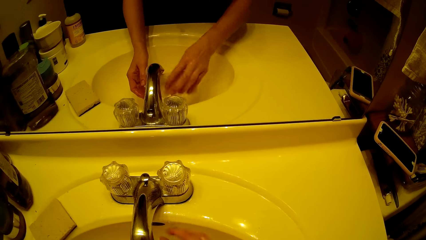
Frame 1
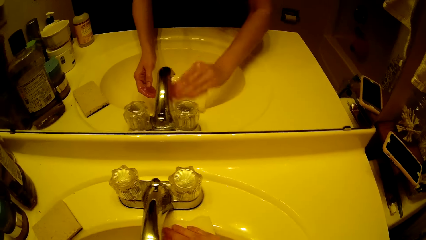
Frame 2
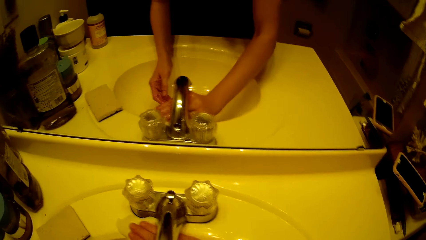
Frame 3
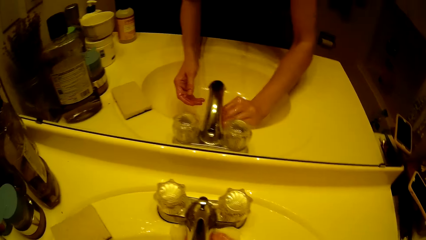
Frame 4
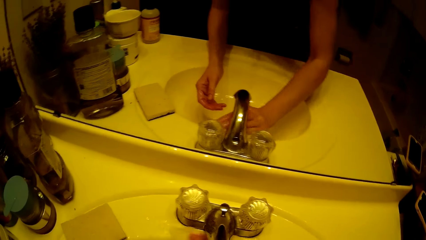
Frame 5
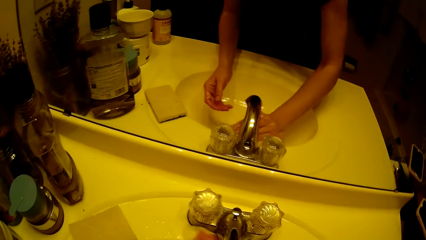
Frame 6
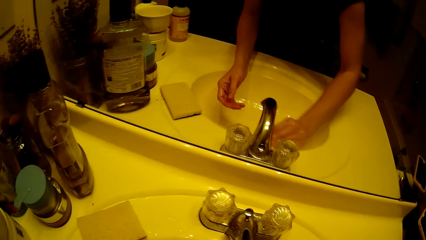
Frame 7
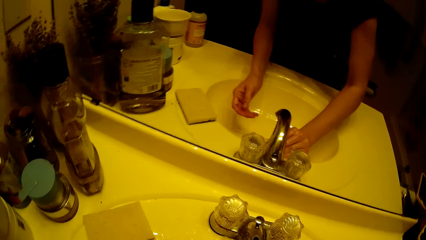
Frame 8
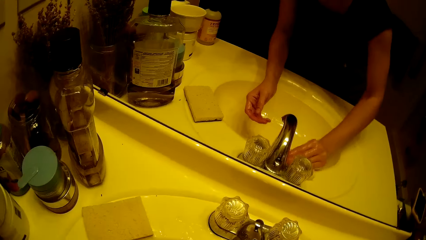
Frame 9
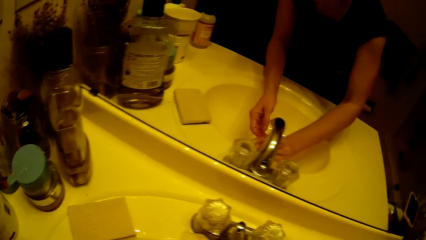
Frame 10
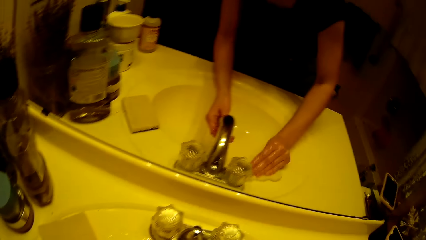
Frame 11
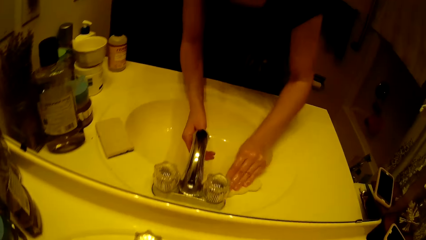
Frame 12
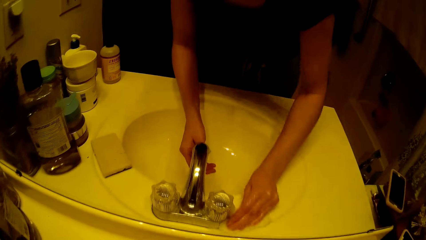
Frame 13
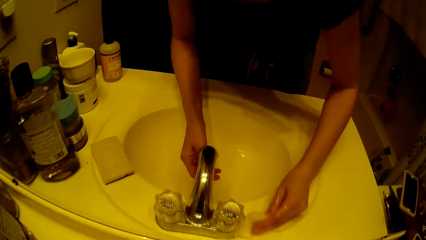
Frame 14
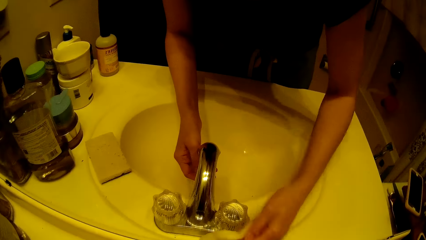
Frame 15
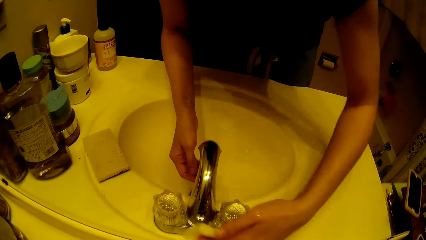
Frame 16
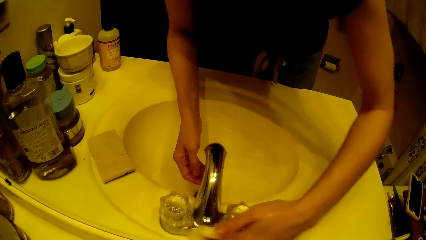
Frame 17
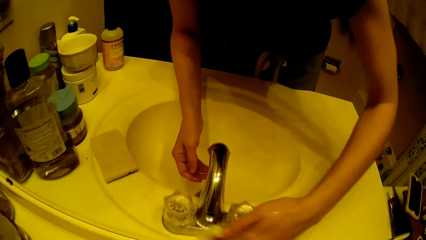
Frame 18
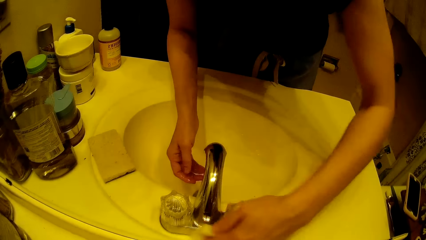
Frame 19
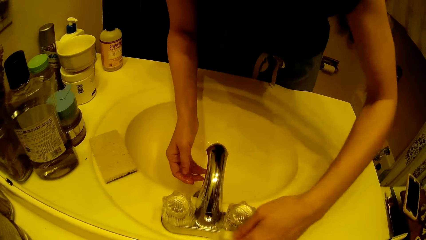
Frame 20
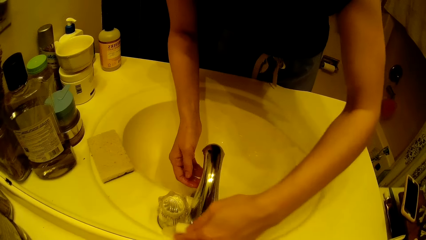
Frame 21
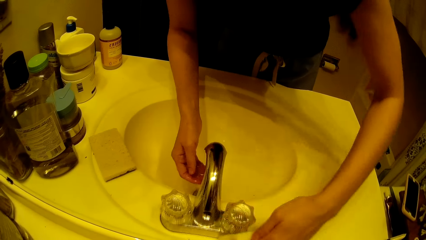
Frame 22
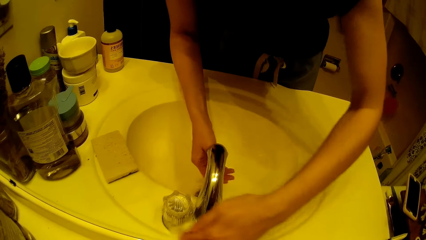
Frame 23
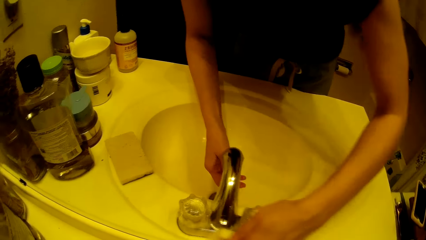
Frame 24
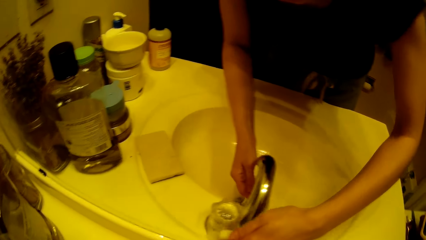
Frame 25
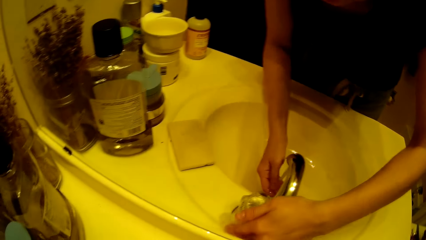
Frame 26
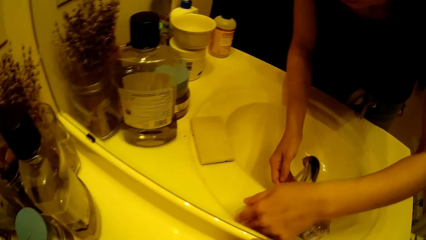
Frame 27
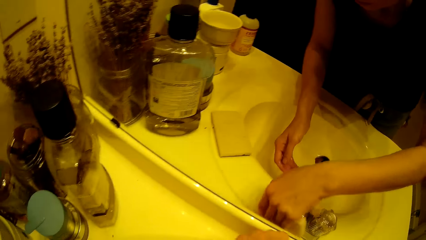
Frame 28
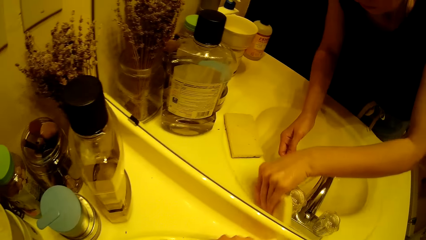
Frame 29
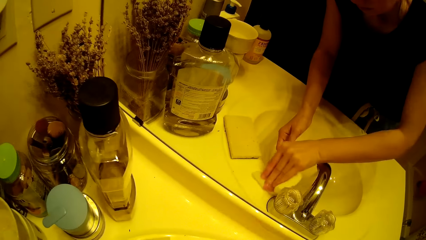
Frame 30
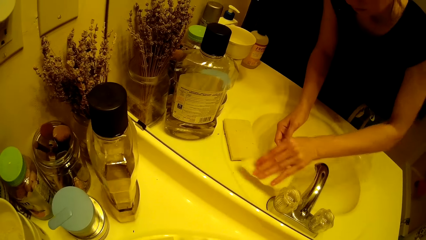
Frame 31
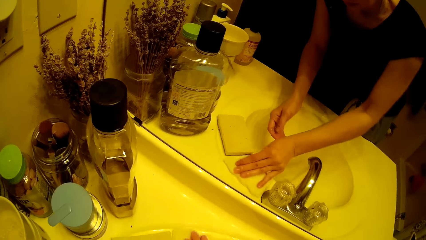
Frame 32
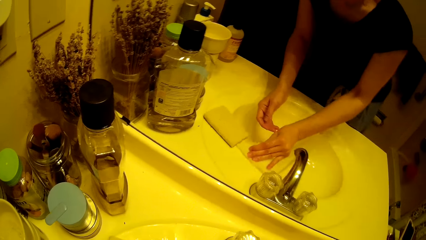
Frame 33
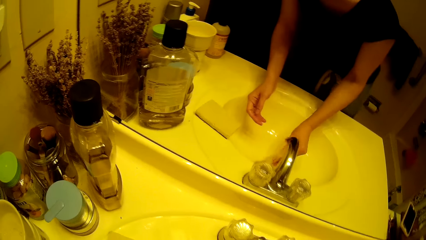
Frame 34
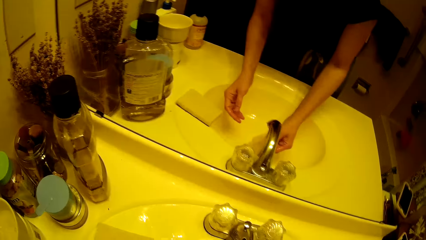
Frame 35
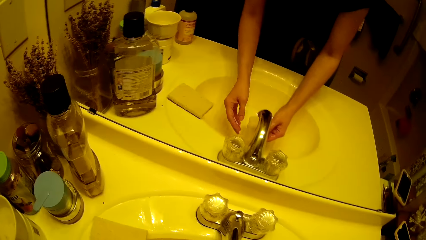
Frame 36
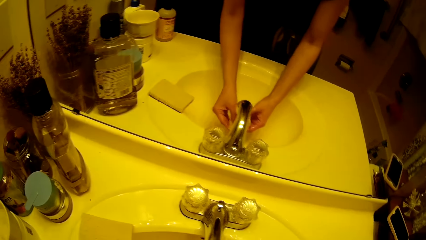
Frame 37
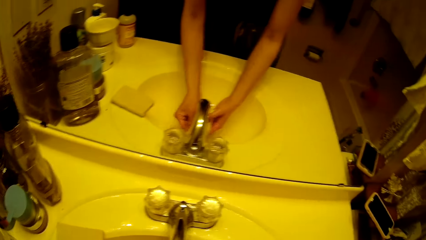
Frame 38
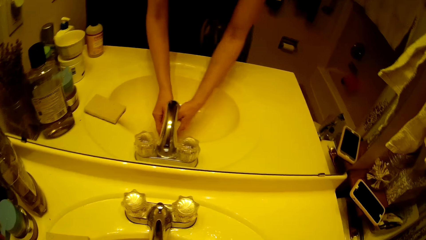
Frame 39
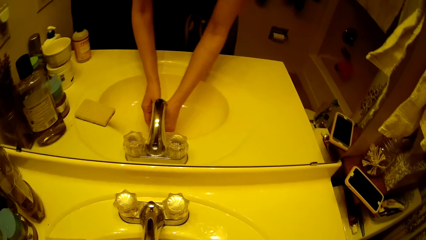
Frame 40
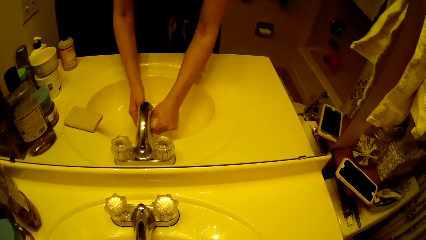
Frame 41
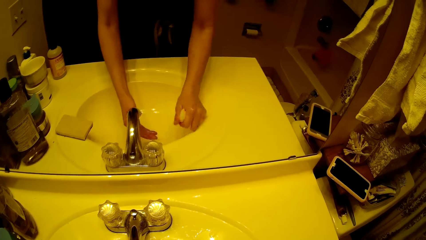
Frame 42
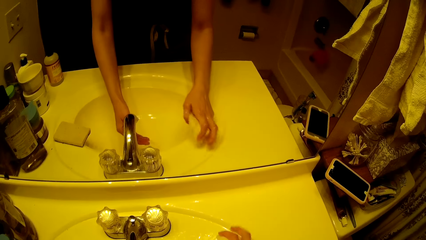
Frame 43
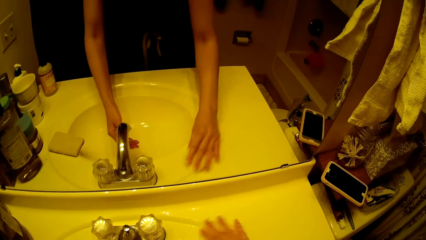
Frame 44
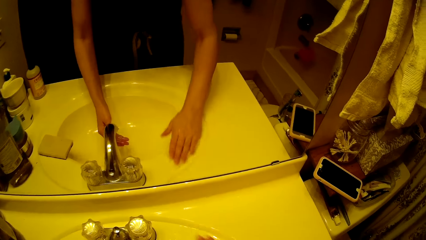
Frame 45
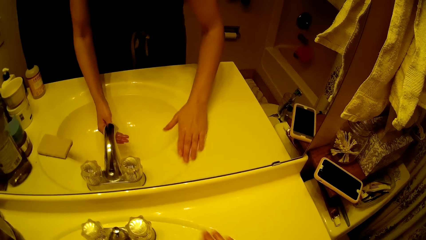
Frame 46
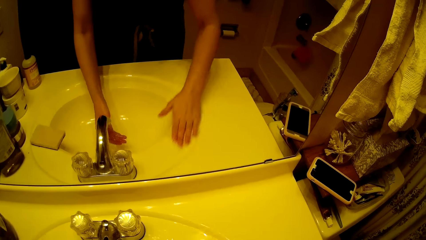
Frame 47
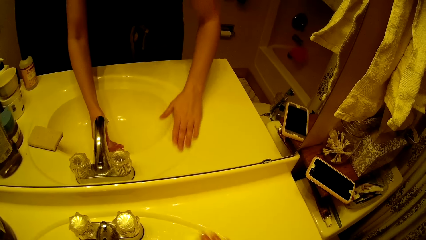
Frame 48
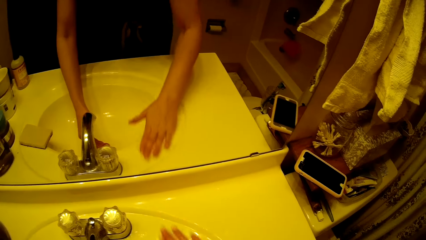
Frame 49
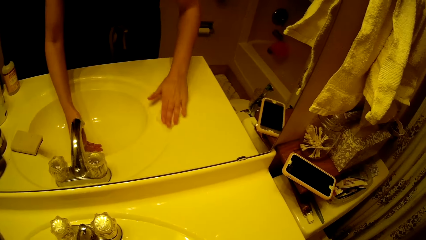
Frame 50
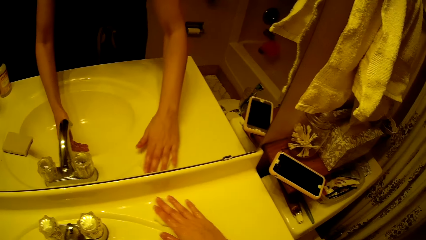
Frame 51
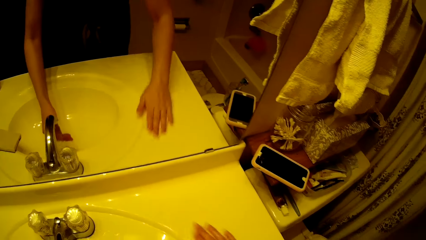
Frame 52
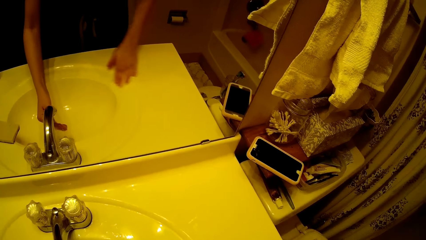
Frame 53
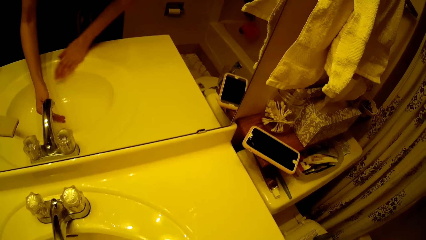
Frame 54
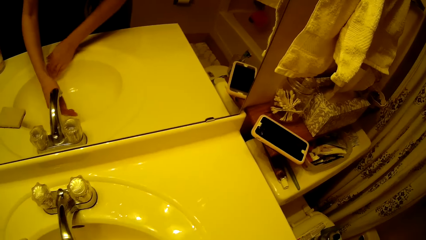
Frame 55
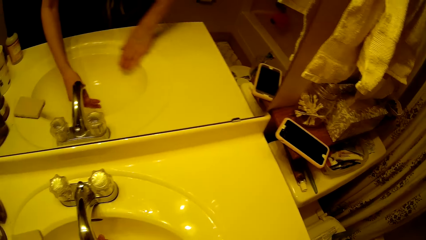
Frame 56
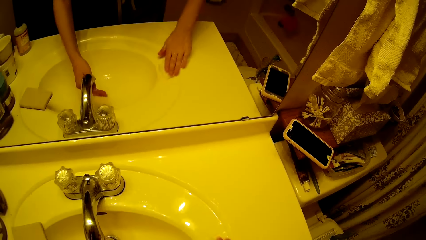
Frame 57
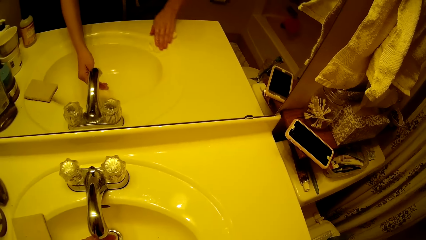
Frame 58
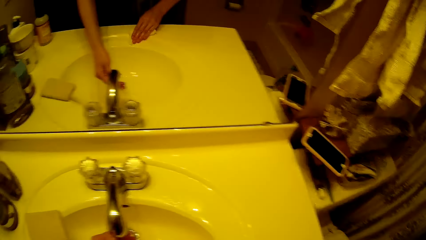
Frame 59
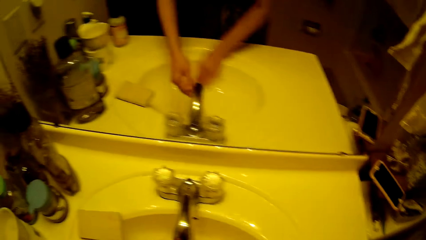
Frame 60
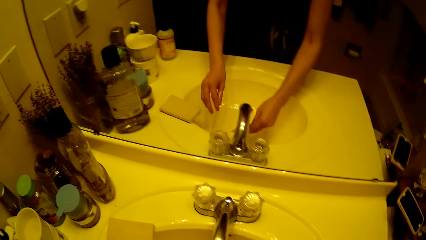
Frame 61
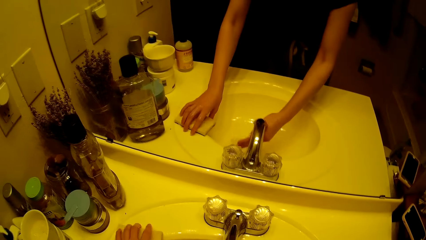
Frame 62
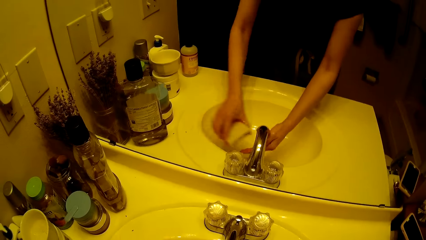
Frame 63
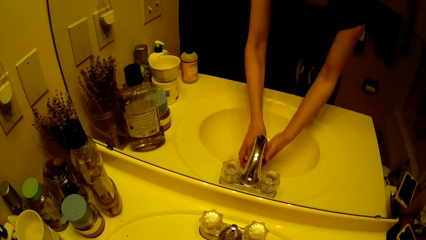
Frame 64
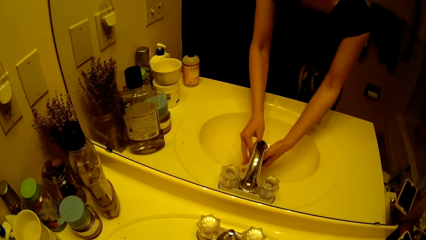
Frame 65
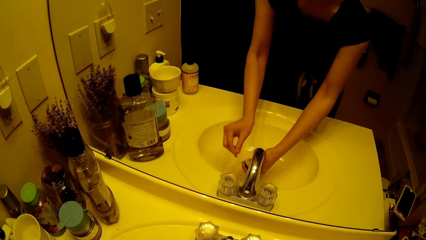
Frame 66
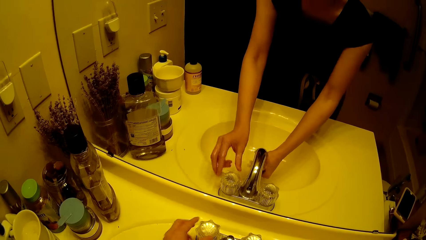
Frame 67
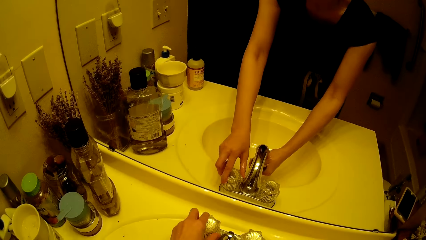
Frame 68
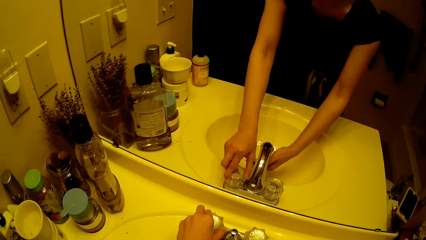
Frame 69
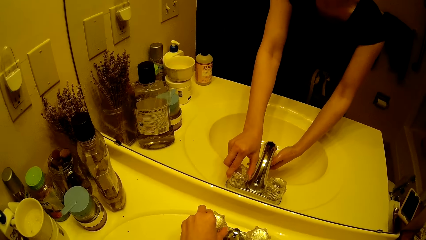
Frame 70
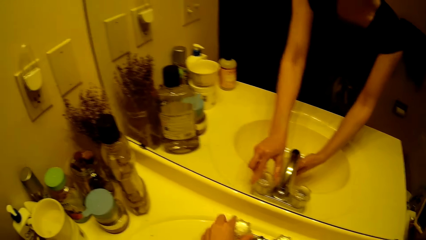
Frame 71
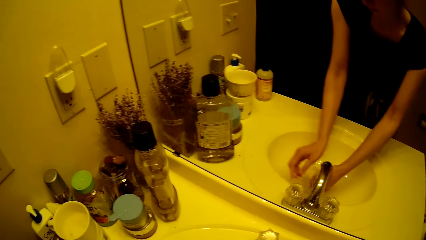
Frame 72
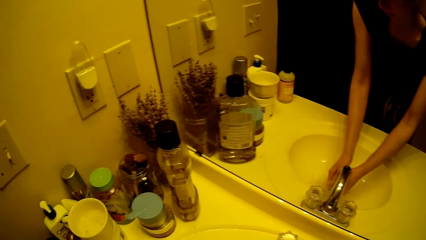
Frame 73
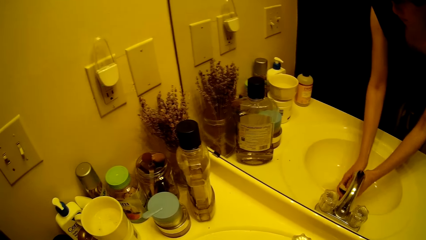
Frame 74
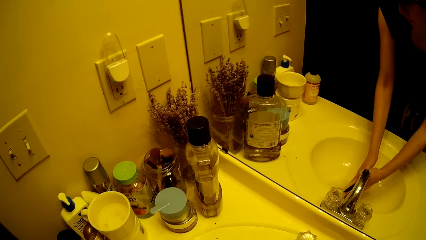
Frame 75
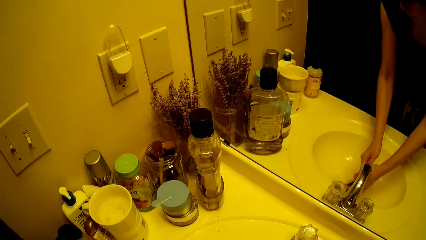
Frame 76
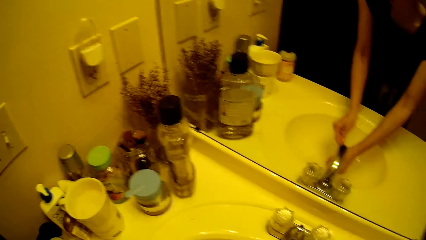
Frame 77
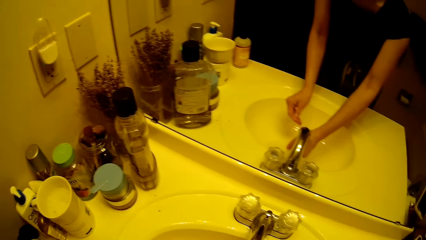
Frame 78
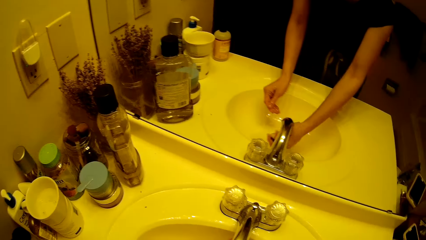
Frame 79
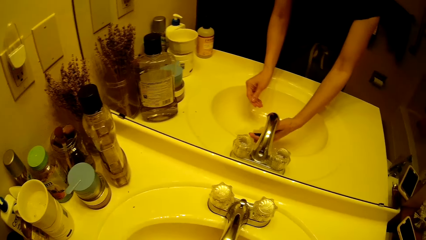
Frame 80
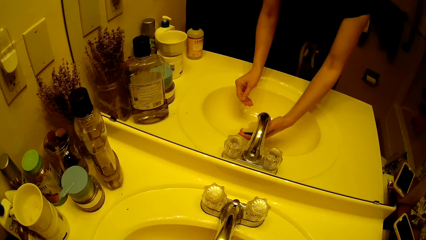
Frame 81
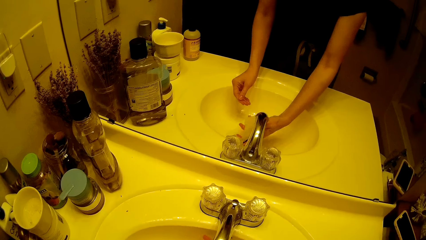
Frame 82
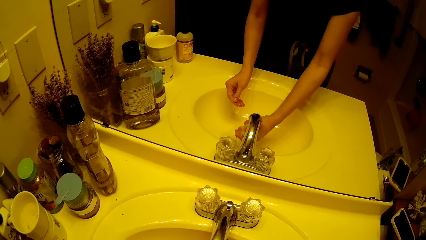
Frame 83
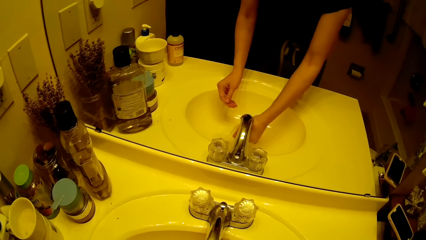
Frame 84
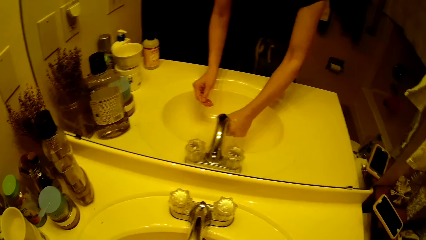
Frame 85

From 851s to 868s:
The camera wearer rinses the sponge in her right hand under the running tap water. She squishes the wipe. She rinses the sponge in her right hand under the running tap water again. She wipes the sink. She takes the sponge on the sink with her left hand. She puts the sponge on her right hand. She adjusts the tap with her left hand. She rinses the sponge under the running tap water with both hands.
